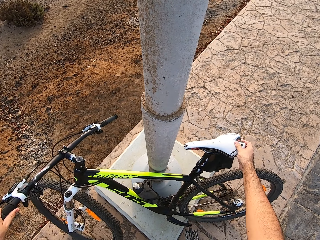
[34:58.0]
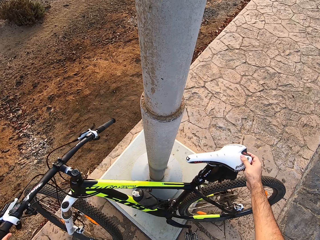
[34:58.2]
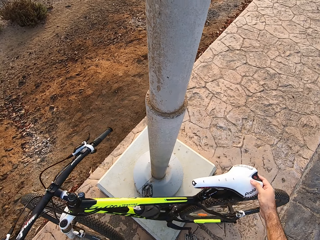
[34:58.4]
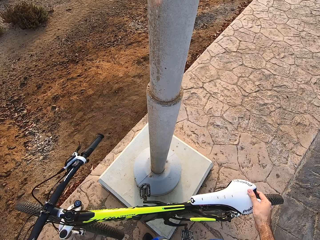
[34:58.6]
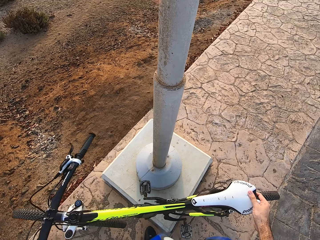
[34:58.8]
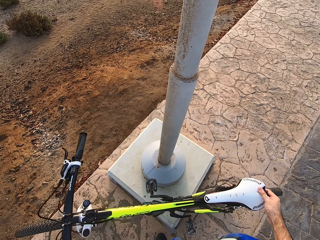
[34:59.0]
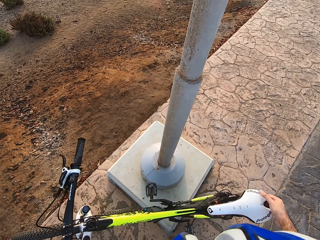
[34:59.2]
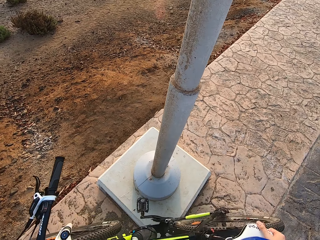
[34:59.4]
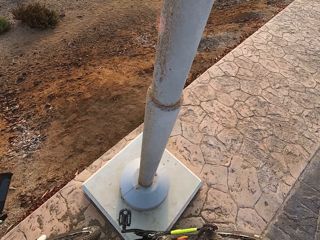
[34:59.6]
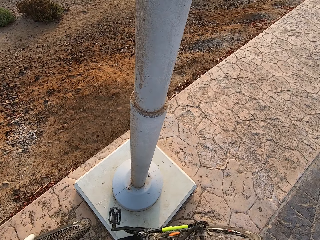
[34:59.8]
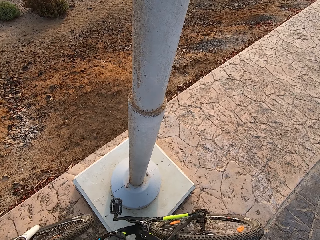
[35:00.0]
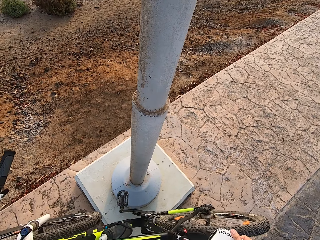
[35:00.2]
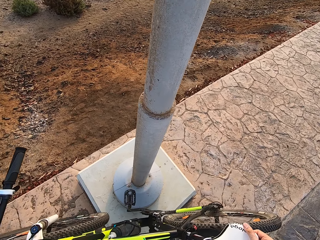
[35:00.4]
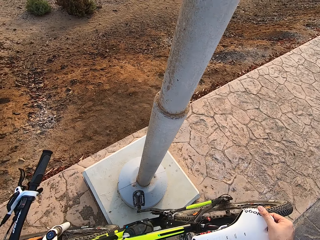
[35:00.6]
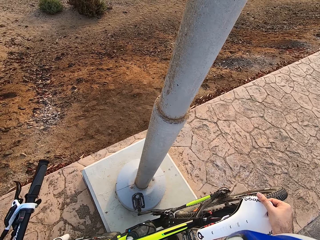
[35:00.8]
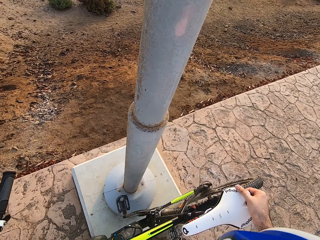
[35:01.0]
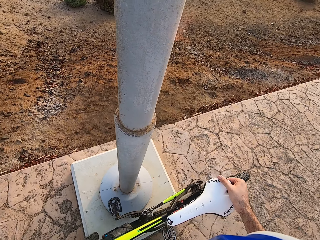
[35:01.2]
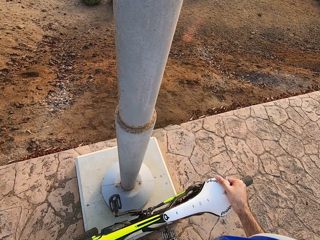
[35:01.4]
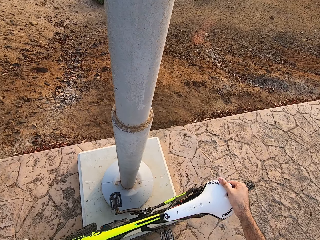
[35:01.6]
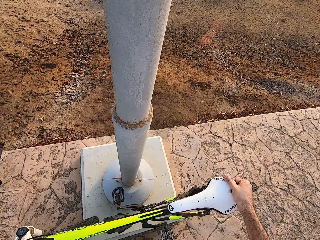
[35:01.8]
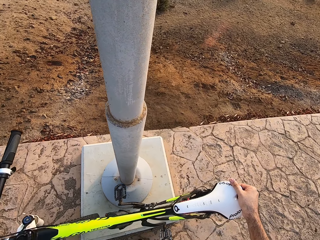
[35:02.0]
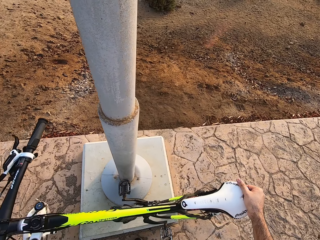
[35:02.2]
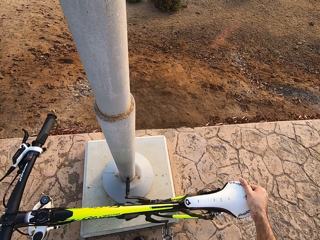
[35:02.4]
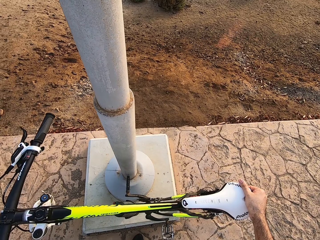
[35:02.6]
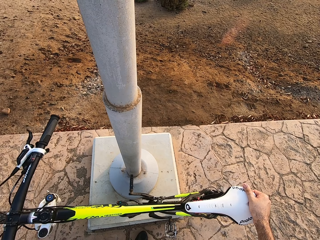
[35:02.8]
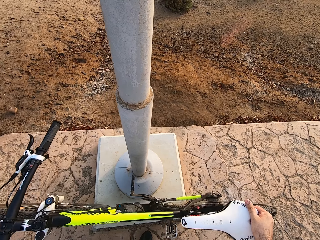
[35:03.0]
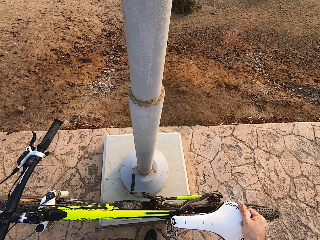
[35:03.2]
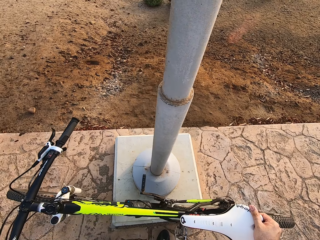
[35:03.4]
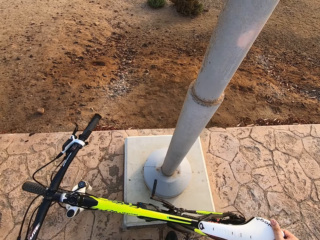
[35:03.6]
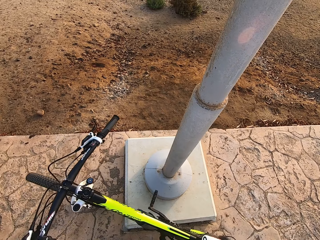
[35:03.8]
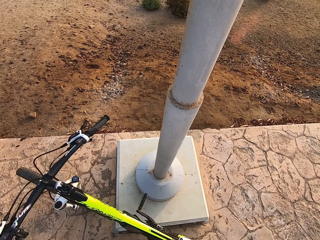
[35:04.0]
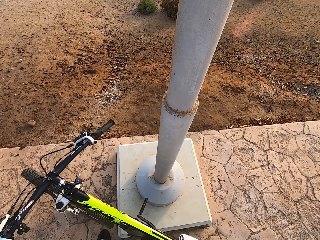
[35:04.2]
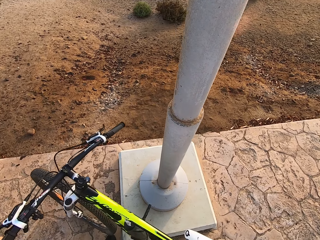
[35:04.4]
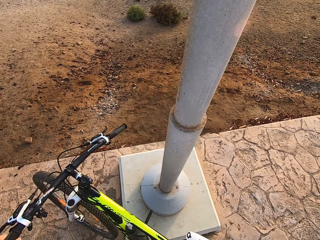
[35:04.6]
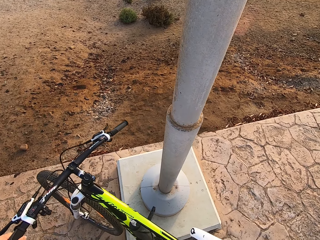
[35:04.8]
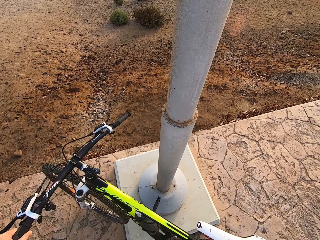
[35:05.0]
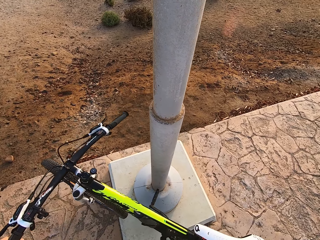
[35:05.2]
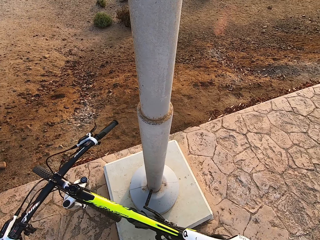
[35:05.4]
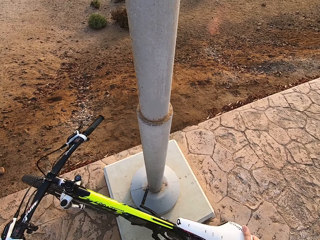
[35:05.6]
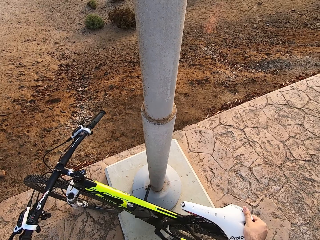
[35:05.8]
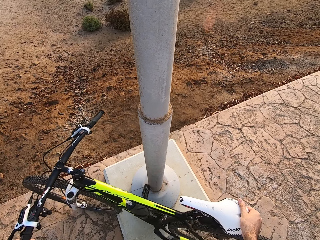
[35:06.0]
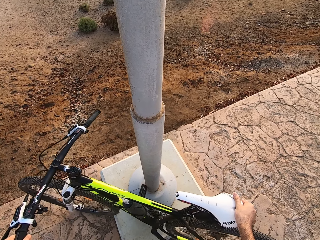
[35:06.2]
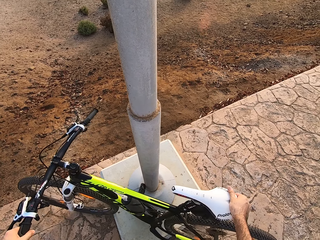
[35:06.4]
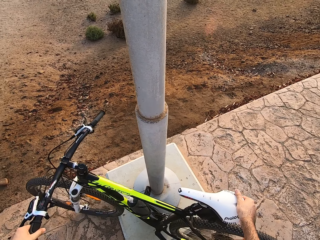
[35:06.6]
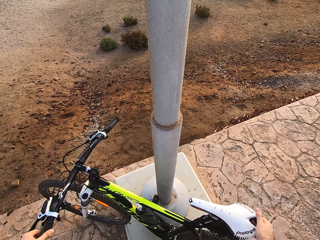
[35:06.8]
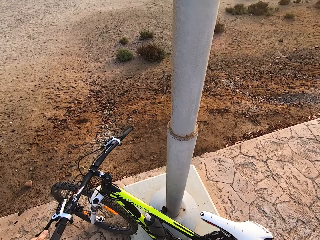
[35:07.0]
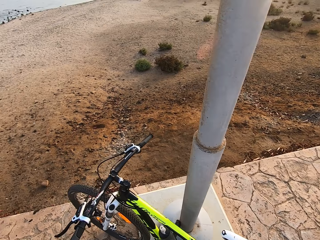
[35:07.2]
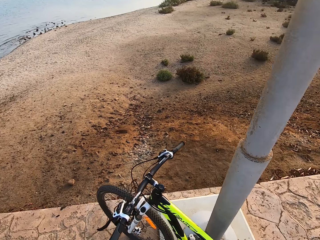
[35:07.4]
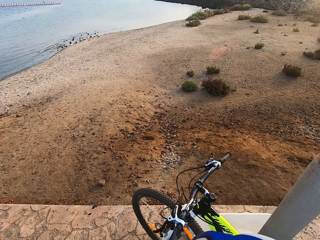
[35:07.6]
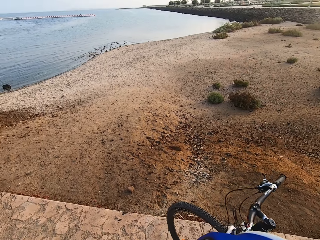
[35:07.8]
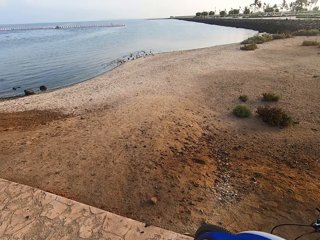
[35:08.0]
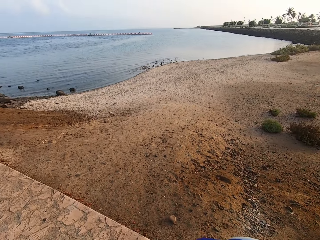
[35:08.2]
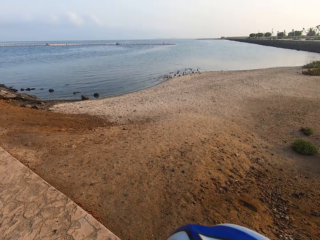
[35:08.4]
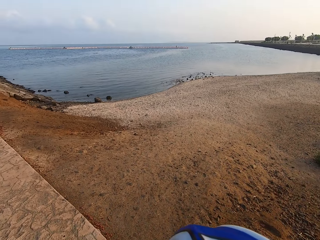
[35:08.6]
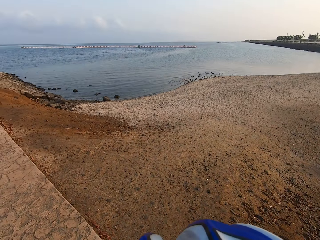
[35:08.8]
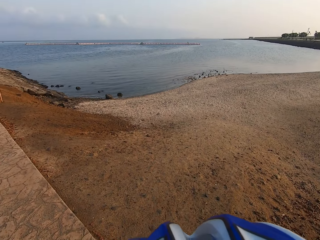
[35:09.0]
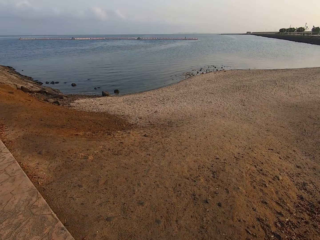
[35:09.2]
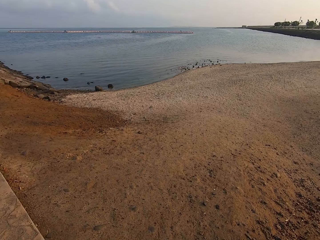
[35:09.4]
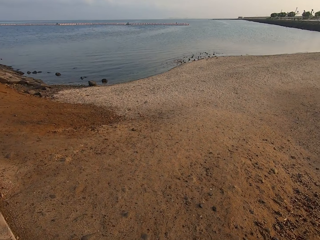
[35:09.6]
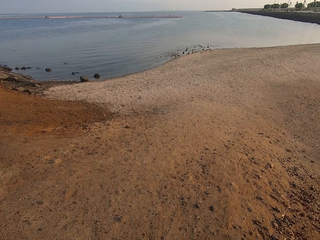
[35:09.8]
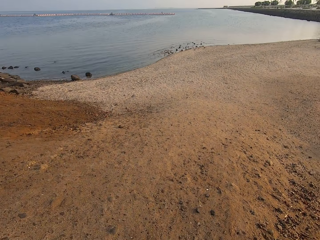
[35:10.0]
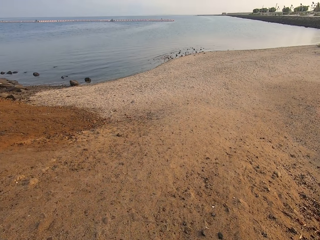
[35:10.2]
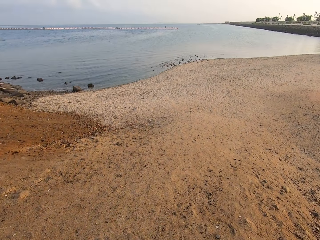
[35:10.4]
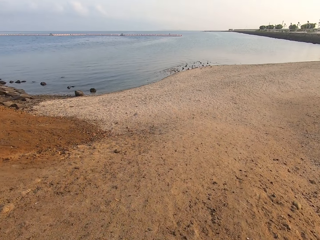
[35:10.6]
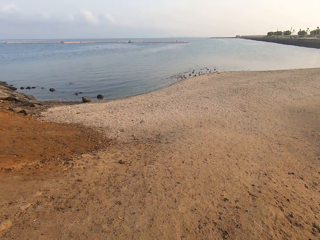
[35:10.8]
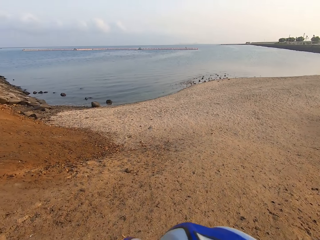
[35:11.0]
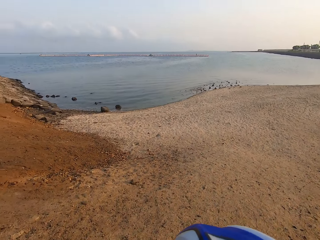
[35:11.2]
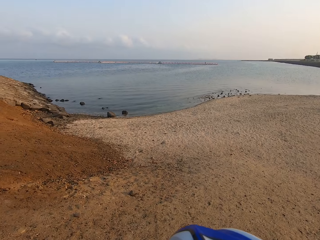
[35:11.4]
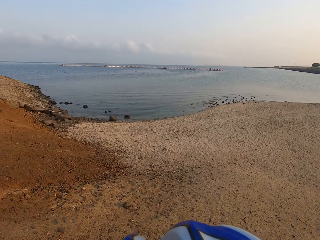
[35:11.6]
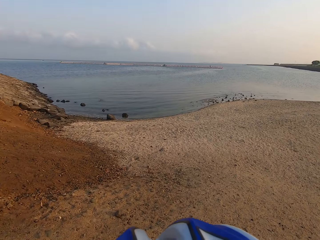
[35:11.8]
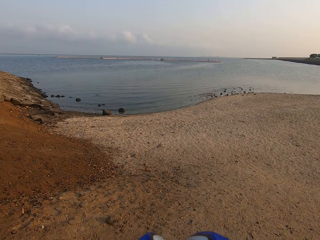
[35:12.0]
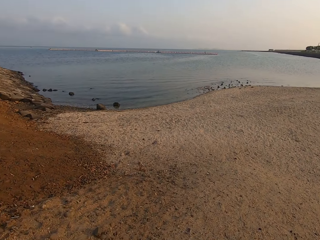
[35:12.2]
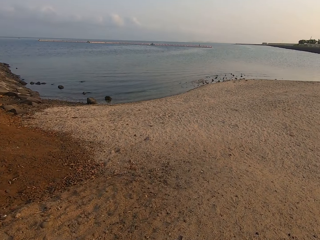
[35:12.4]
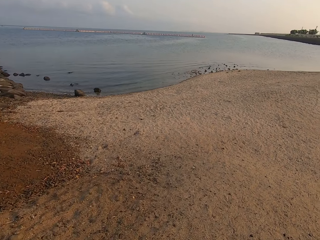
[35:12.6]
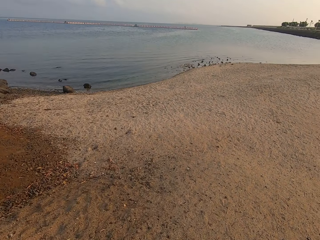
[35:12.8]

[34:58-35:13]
The camera wearer moves a bicycle. They look around. They walk towards the beach.

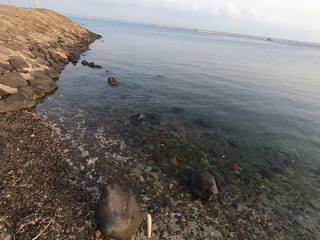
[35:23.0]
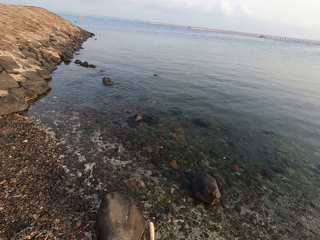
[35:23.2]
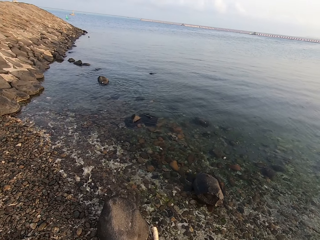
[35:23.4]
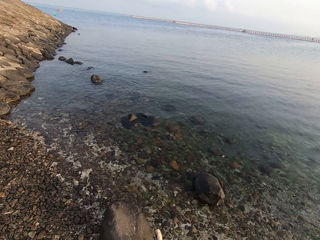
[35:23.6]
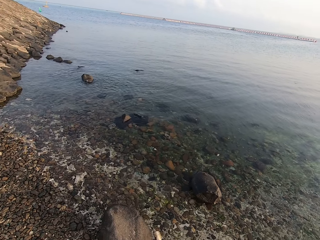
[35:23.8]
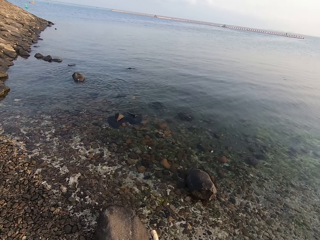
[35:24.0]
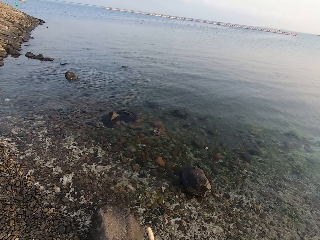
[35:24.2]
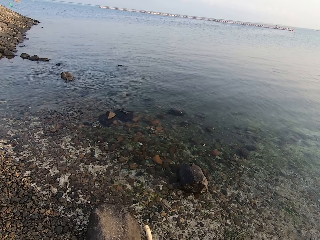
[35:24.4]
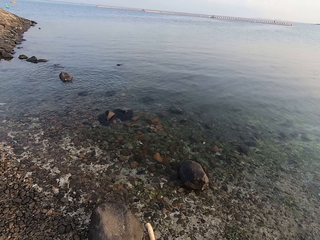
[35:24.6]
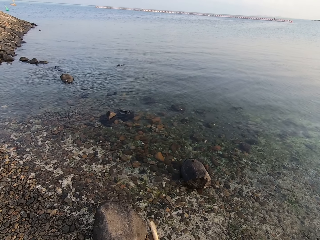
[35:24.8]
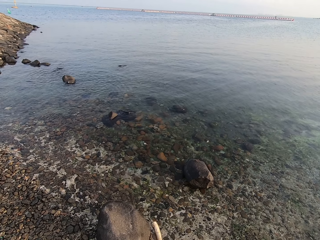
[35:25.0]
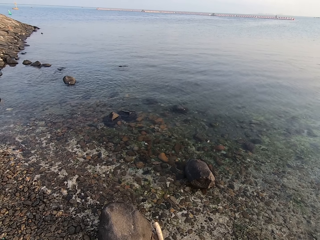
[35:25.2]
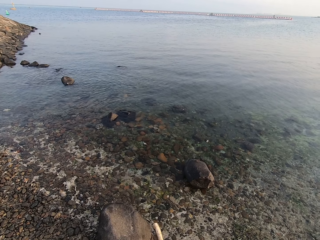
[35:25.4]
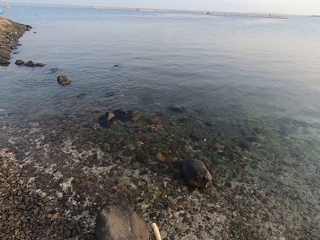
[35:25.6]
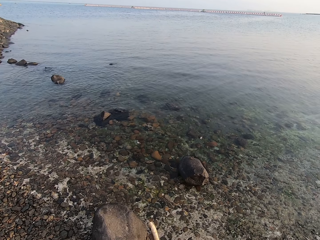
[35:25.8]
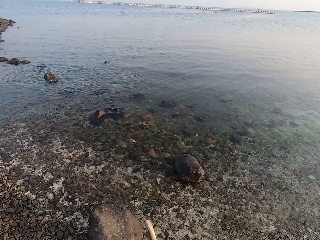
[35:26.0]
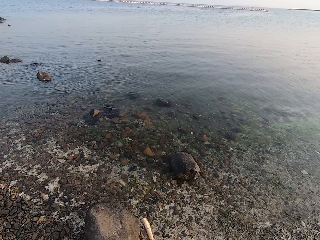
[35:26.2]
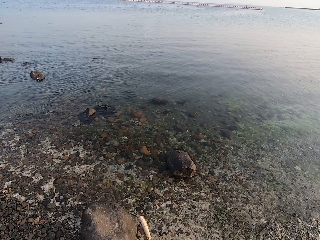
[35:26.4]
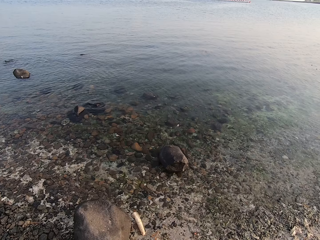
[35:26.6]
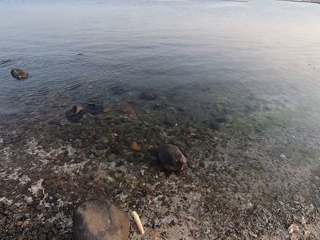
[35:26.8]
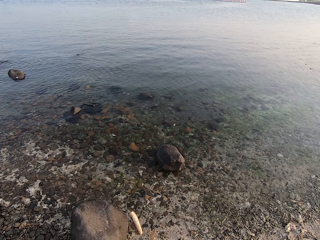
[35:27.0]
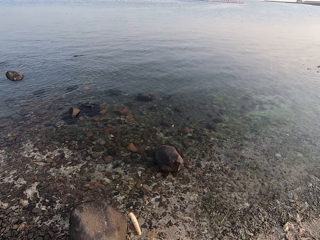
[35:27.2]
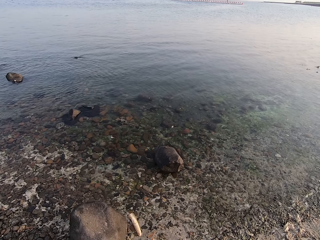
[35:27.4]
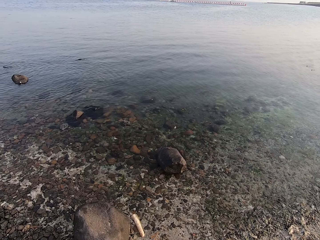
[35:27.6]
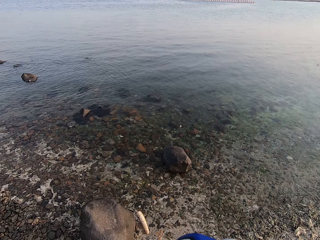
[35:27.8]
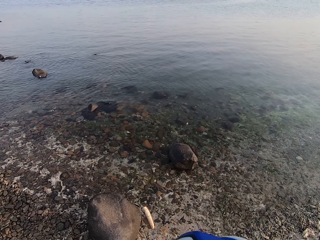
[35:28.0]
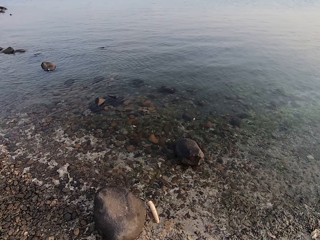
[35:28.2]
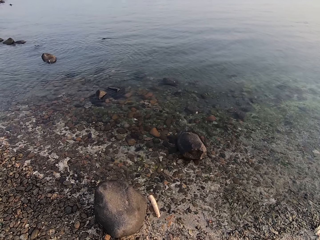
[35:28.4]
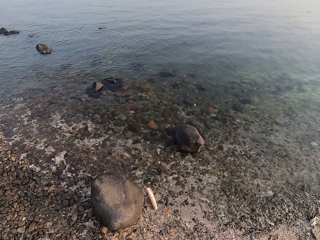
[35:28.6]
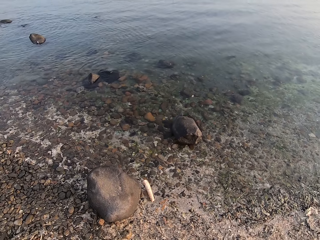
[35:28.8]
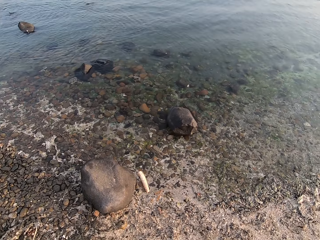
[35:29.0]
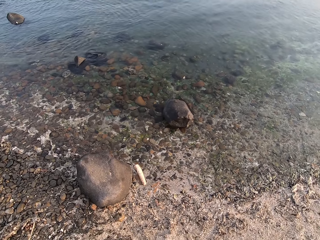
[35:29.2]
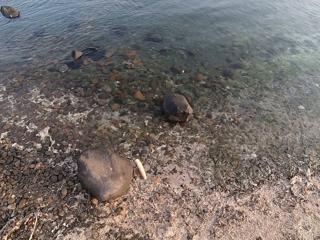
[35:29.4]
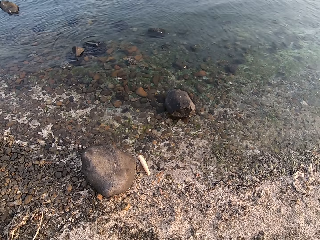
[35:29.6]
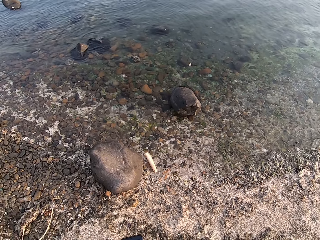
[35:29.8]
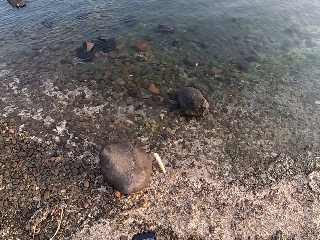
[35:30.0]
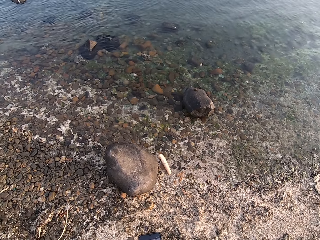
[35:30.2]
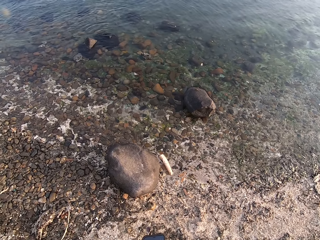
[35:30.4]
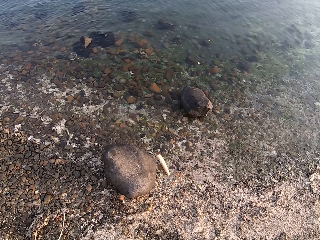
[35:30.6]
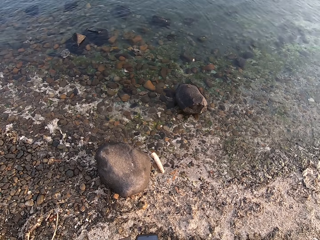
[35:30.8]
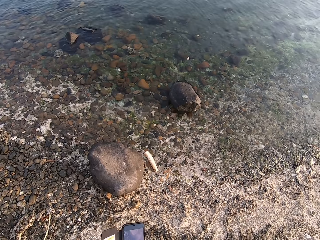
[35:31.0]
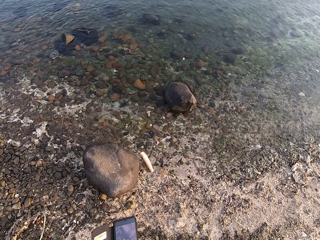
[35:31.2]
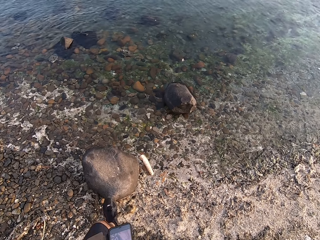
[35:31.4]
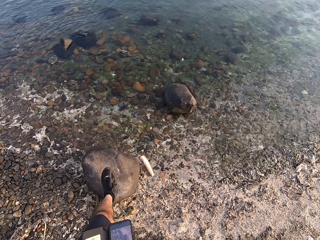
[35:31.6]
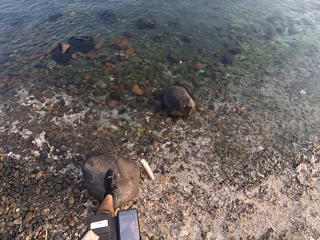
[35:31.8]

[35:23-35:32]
The camera wearer looks around.
